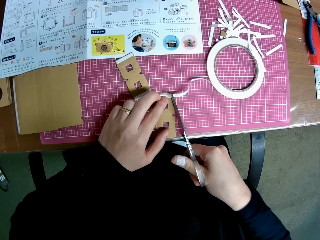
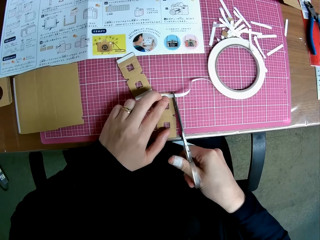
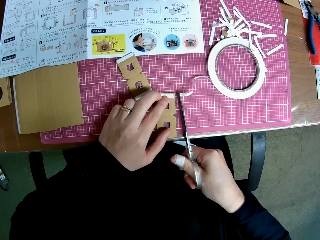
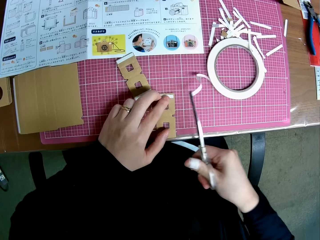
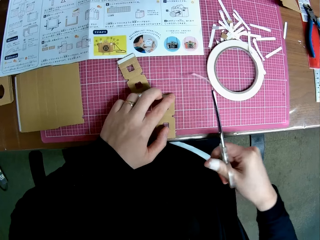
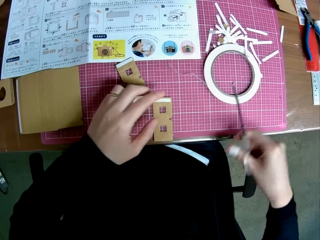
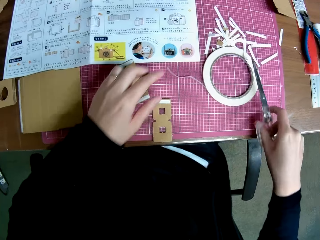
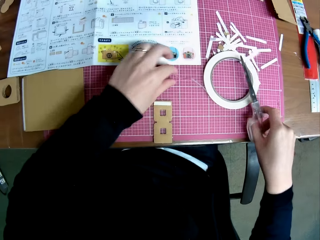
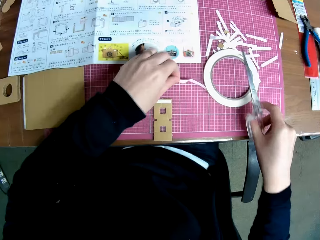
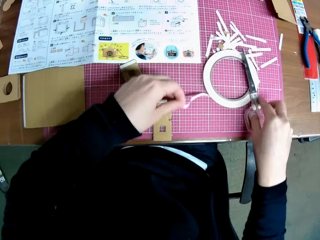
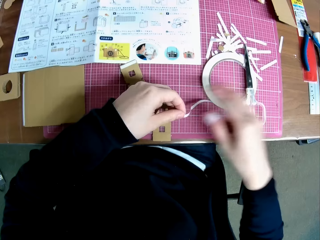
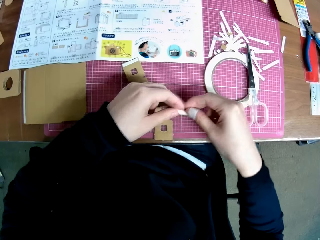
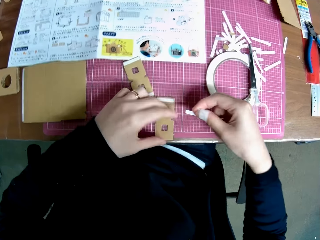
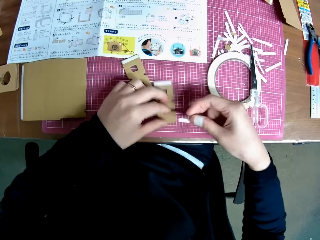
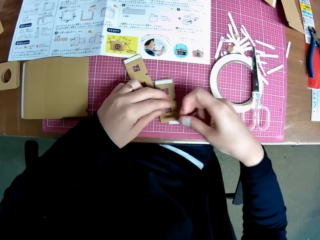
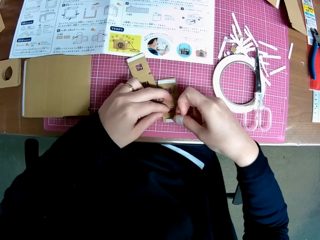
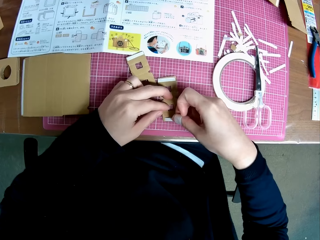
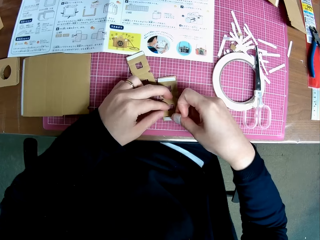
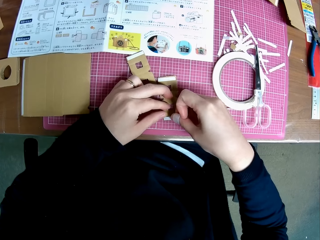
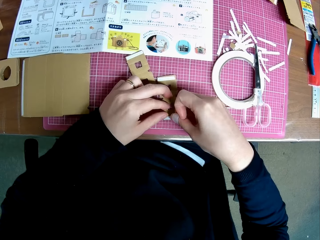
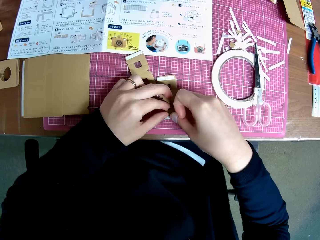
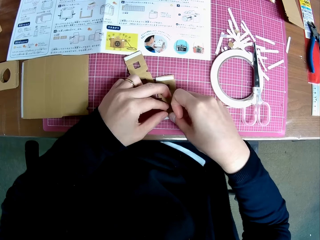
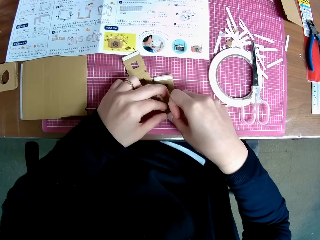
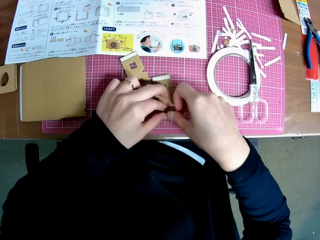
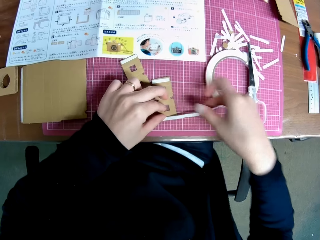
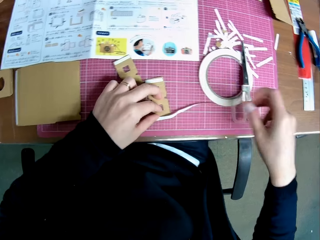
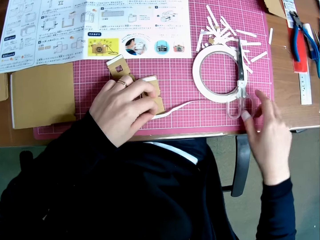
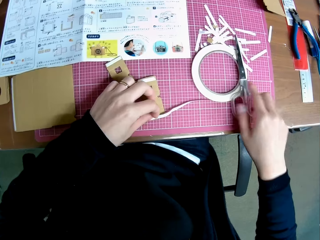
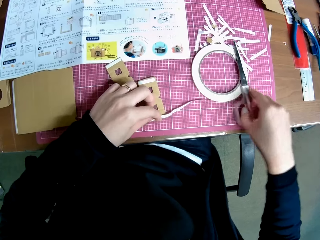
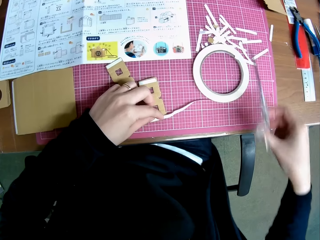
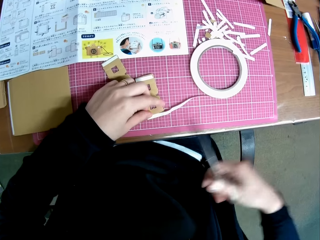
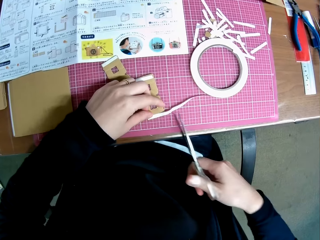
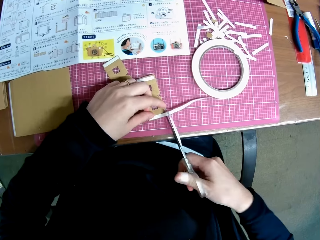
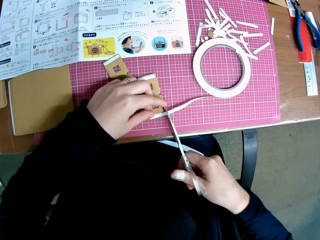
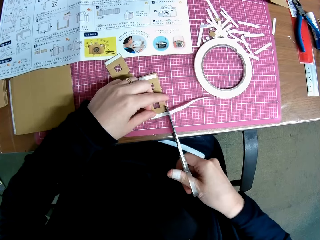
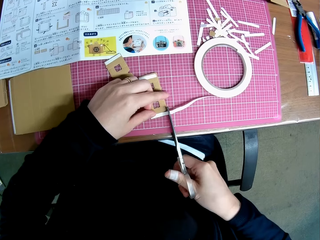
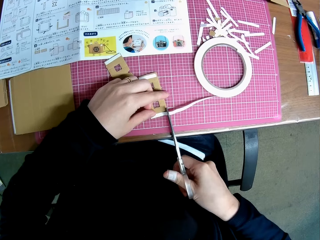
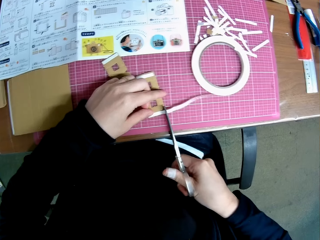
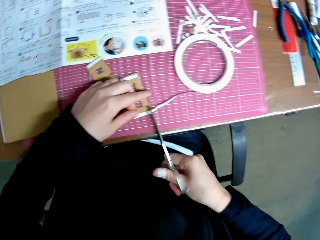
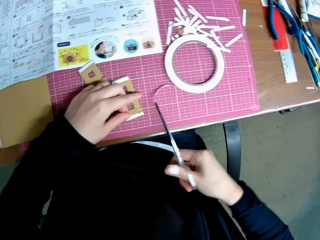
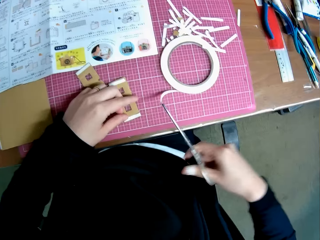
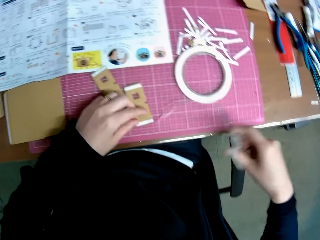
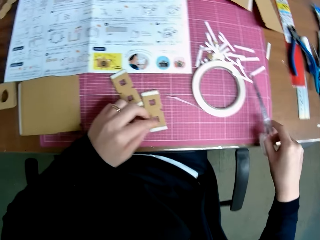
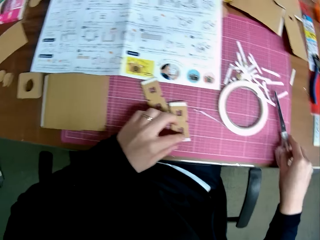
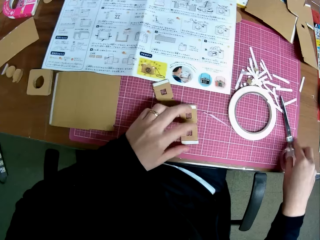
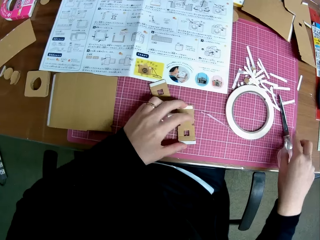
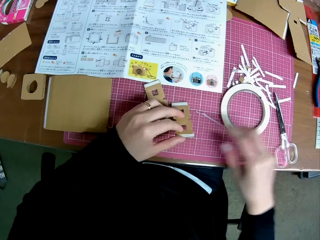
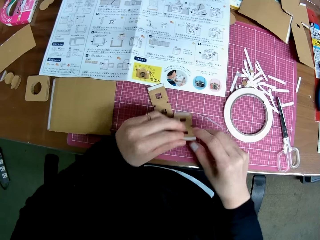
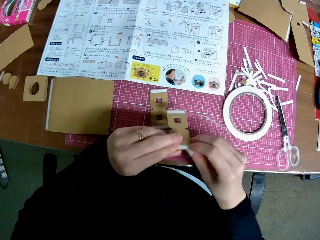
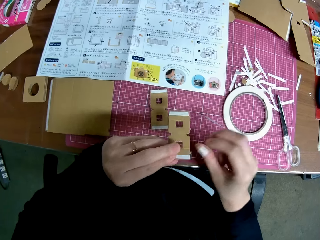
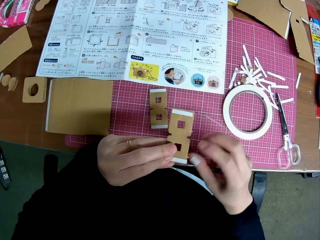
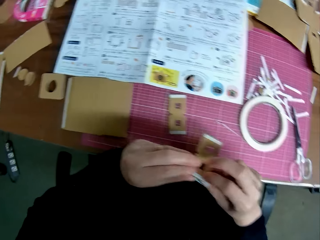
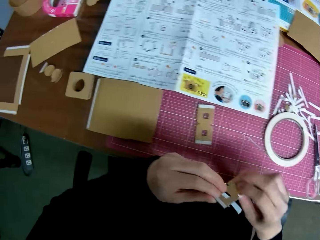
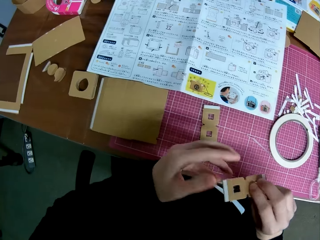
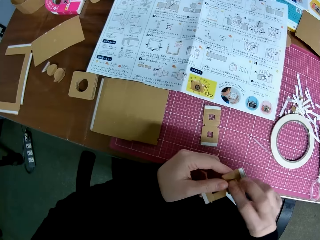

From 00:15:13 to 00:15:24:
The camera wearer cuts the sticker tape or masking tape on the papercraft or cardboard camera model piece on the cutting mat. She holds the tip of the sticker tape with her left hand. She places the scissors in her right hand on top of the masking tape roll. She adjusts the masking tape. She collects the sticker tape from her left hand with her right hand. She adjusts the papercraft on the cutting mat with her left hand. She places the sticker tape in her right hand on the papercraft on the cutting mat. She holds the masking tape on the cardboard camera model piece. She picks up the scissors on the cutting mat with her right hand. She cuts the sticker tape on the papercraft on the cutting mat with the scissors. She puts the scissors in her right hand on the cutting mat. She picks up the papercrafts on the cutting mat with her left hand.

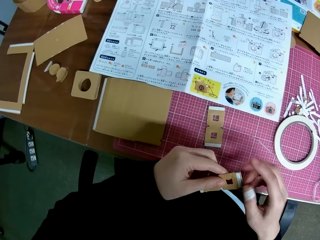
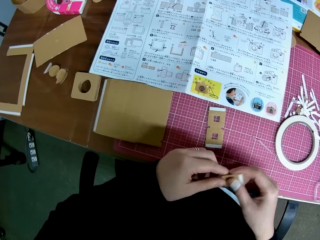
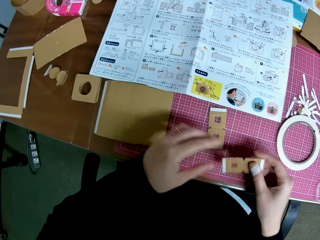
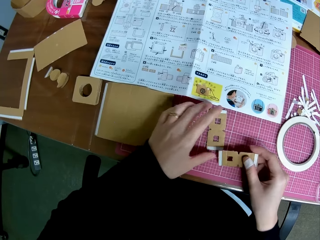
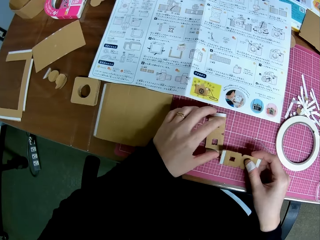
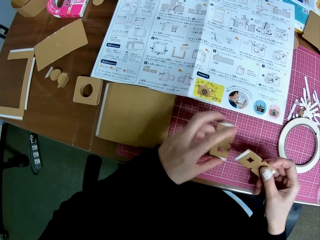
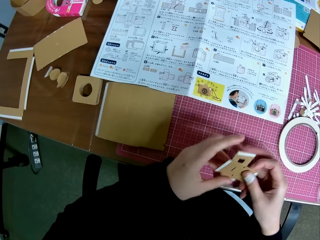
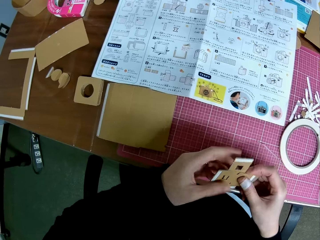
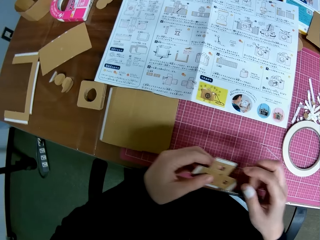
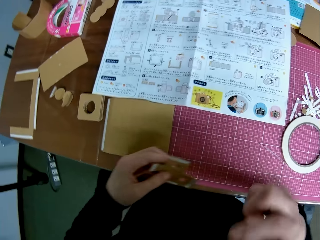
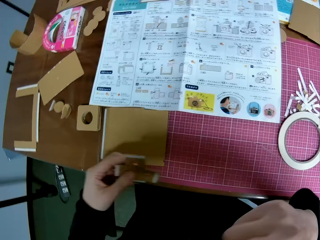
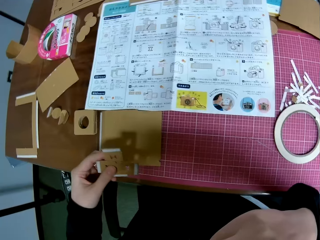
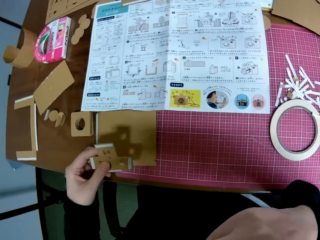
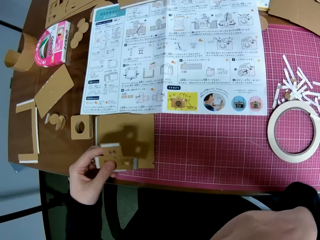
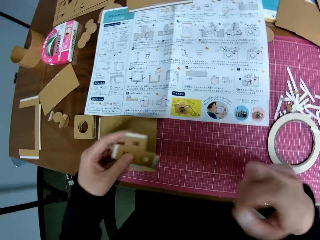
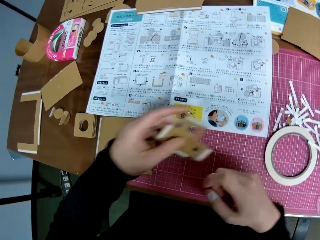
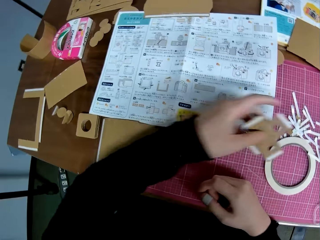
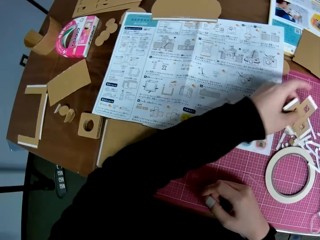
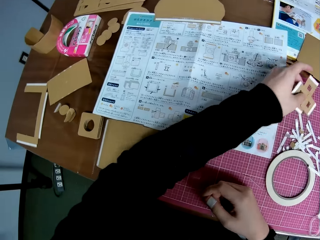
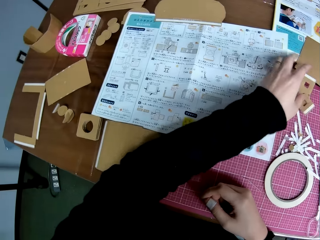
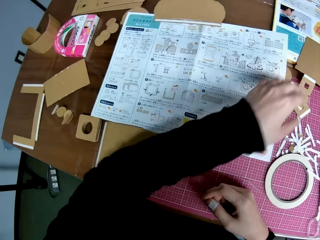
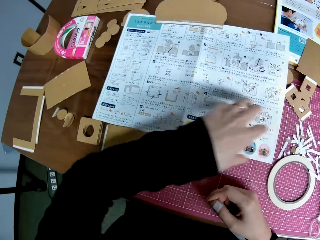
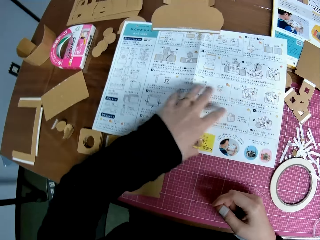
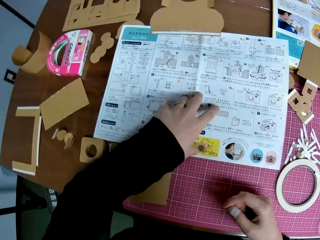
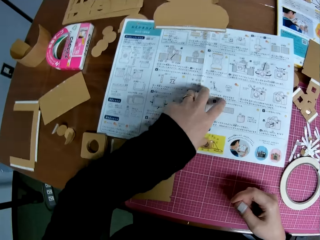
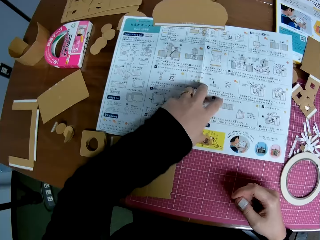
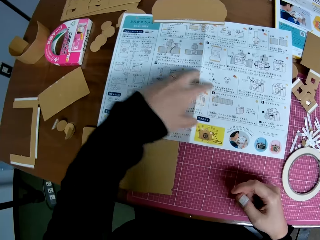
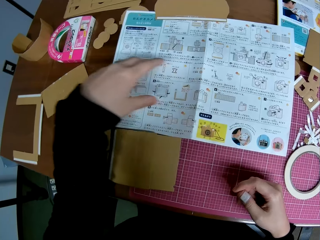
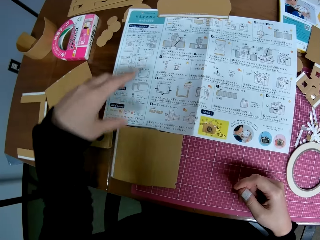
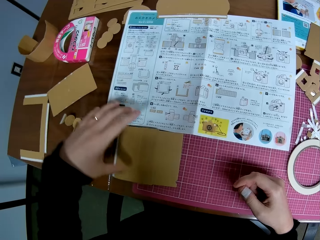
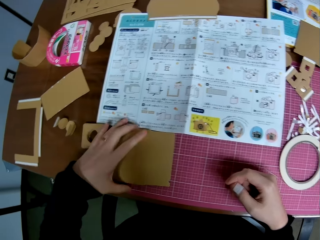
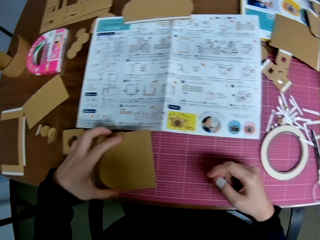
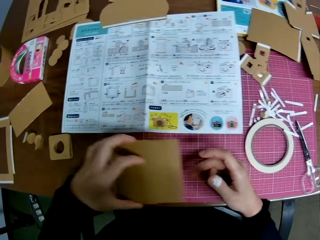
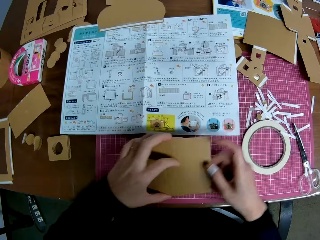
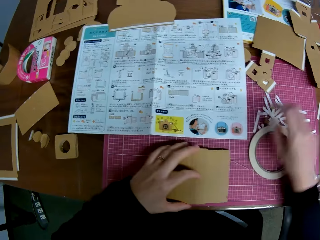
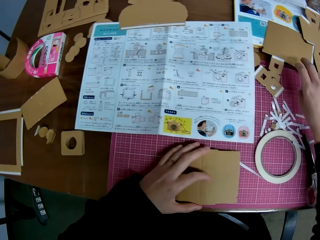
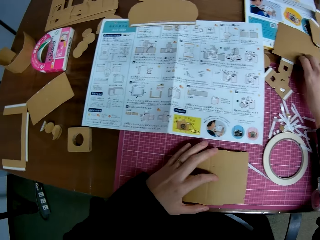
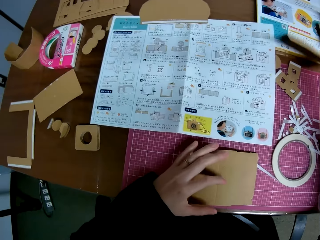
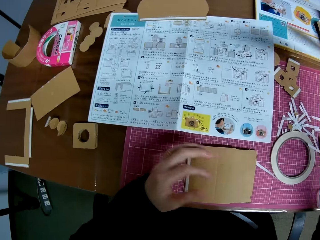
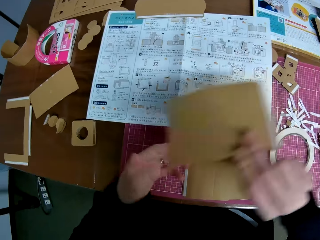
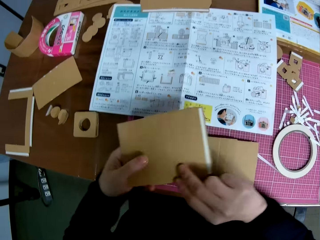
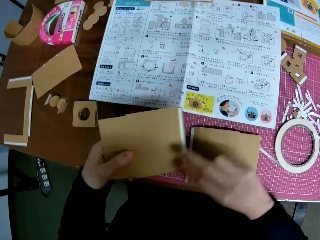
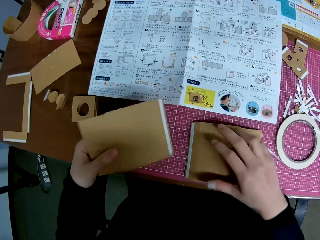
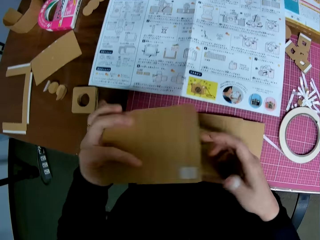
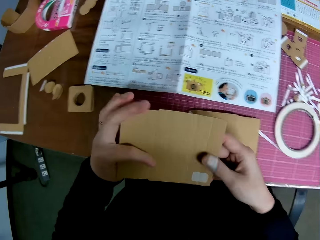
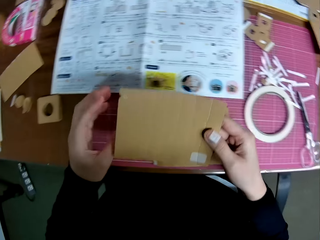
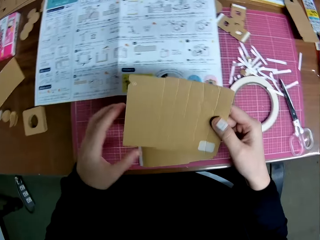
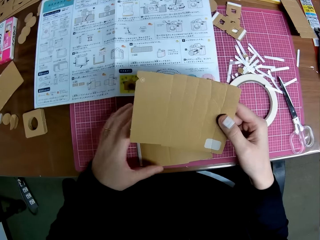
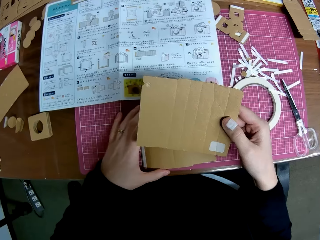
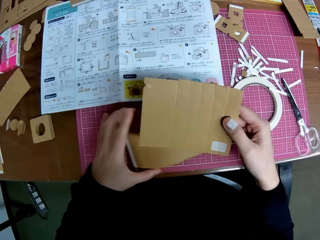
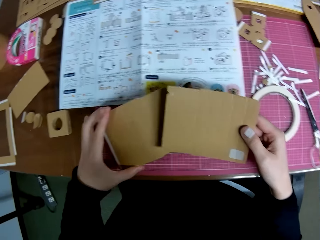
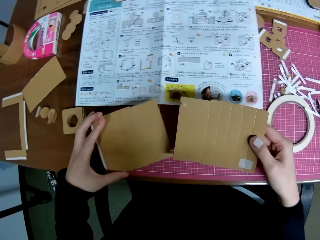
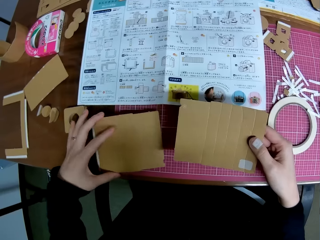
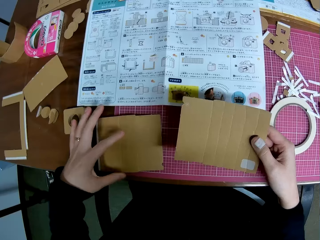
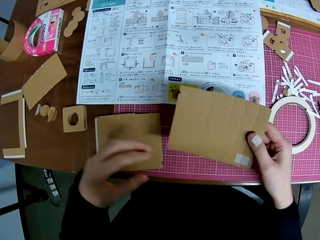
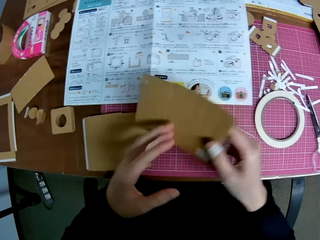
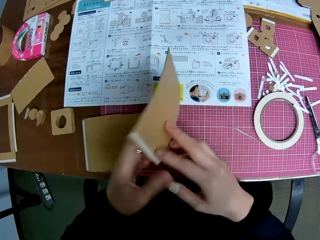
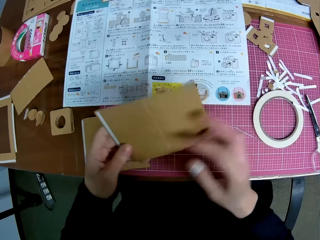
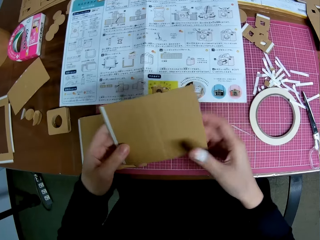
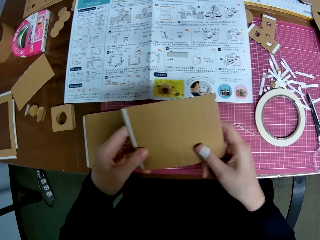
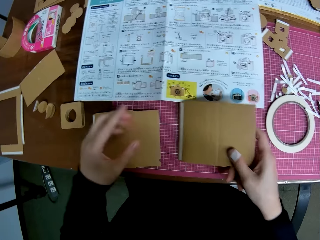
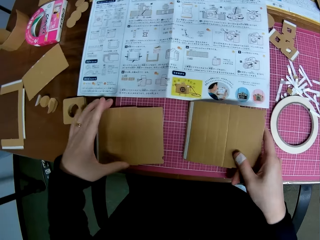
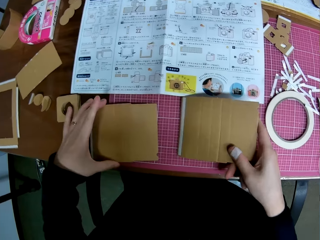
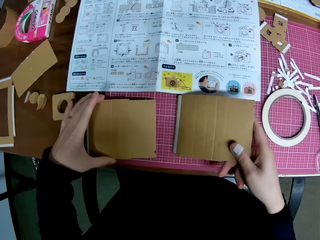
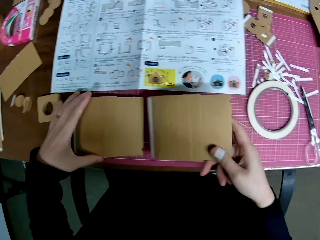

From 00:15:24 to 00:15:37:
The camera wearer touches the cardboard camera model piece or papercraft with their hands. They pick the cardboard camera model piece from the cutting mat. They hold the cardboard camera model pieces in their hands. They scratch their nose with their right hand. They move the camera model pieces. They put the papercrafts in their left hand on the cutting mat. They hold the illustration paper. They pick up a papercraft on the cutting mat with their left hand. They put the papercraft in their left hand on the cutting mat. They touch the cardboard camera model piece with their right hand. They pick up another papercraft on the cutting mat with their right hand. They hold the cardboard camera model piece with their left hand. They pass the papercraft in their right hand to their left hand. They flip the papercraft in their left hand. They pass the papercraft in their left hand to their right hand. They hold the cardboard camera model piece with their right hand. They move another papercraft on the cutting mat with their left hand. They pick the cardboard camera model piece with their left hand. They place the cardboard camera model piece on the cutting mat. They flip the papercraft in their right hand. They lower the papercraft in their right hand on the cutting mat. They flip the papercraft in their right hand again. They hold the cardboard camera model piece with their left hand.
